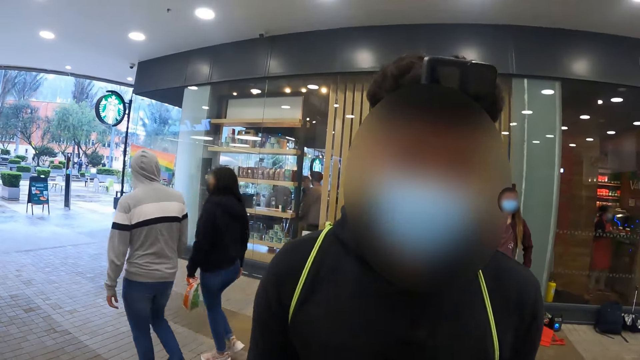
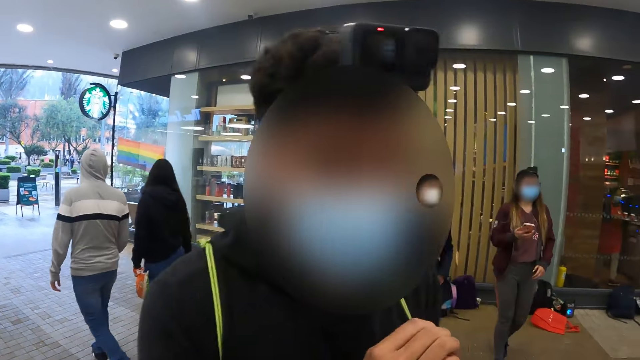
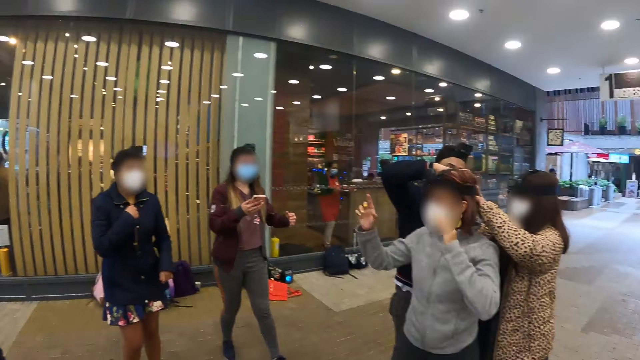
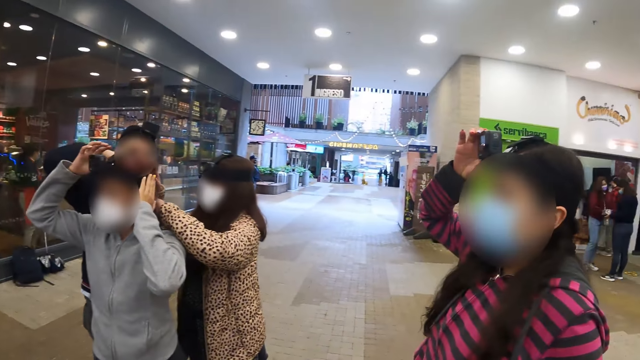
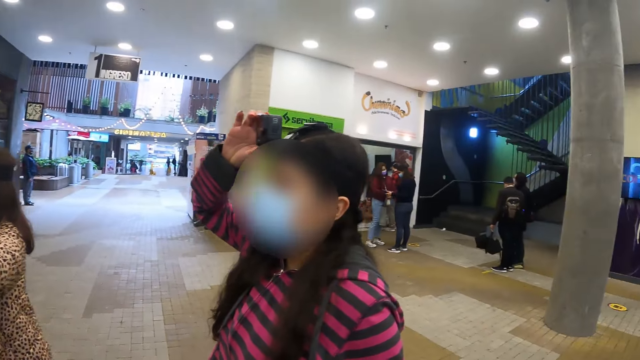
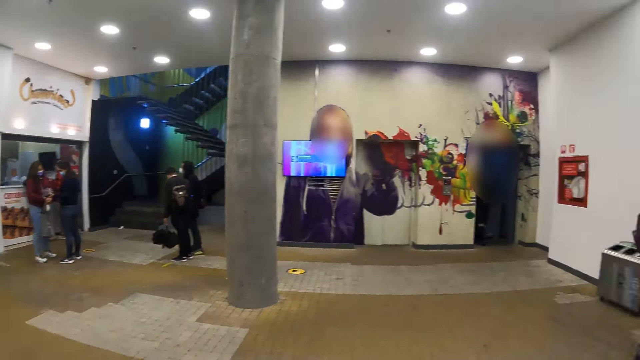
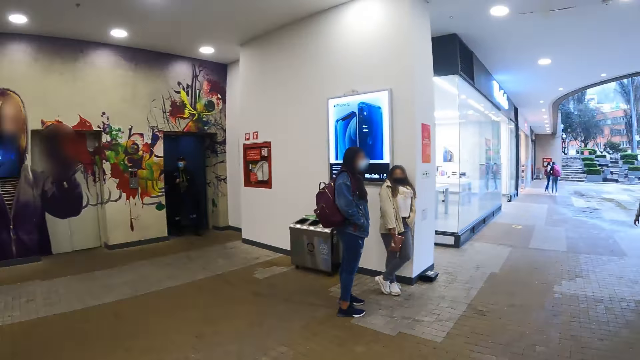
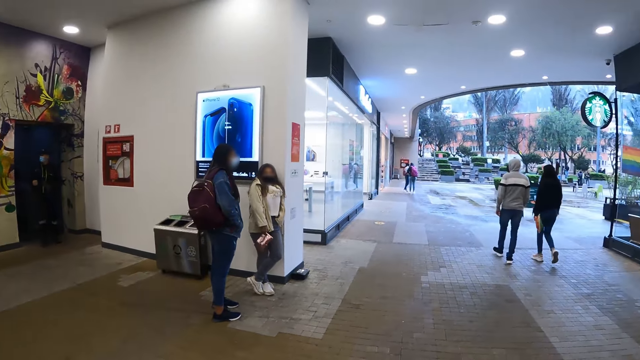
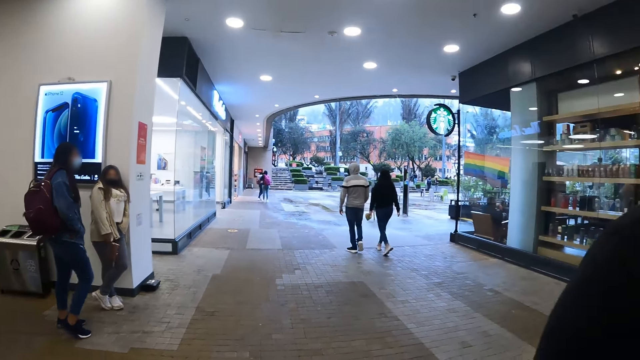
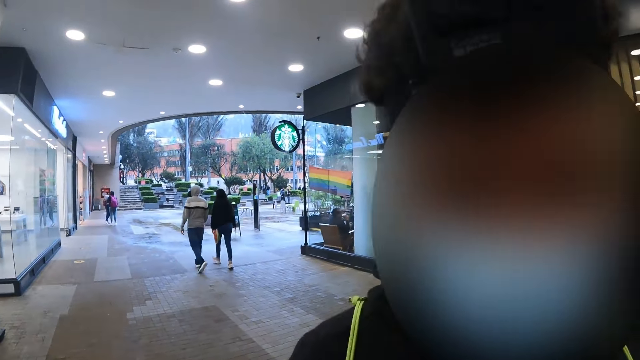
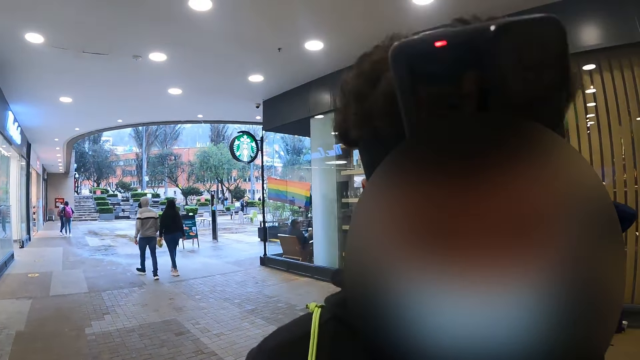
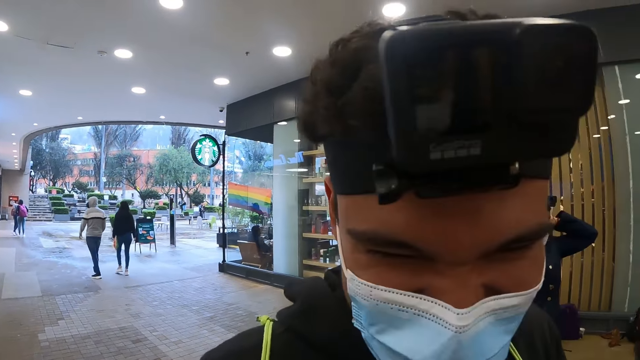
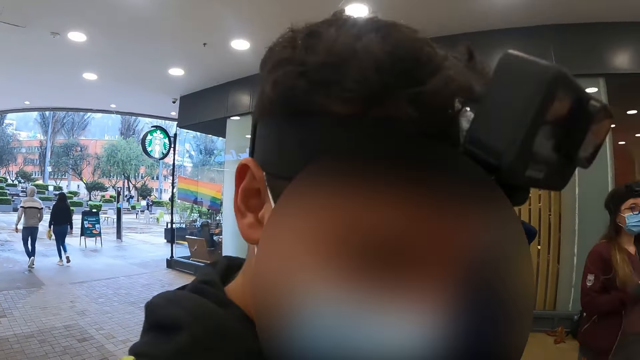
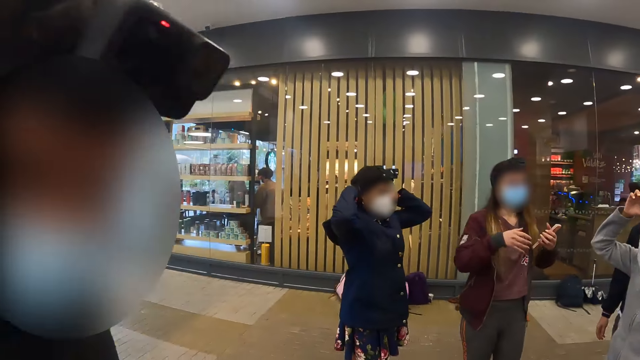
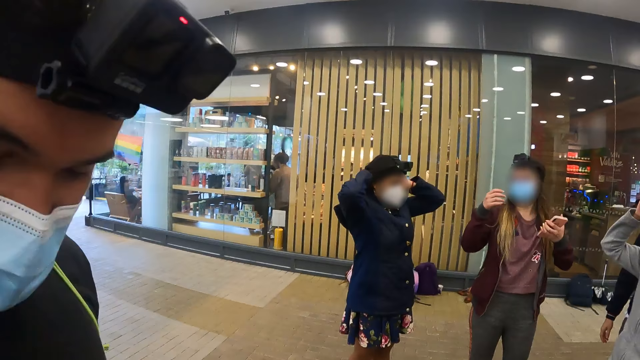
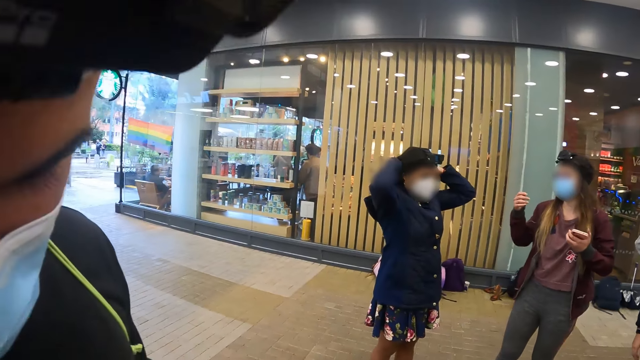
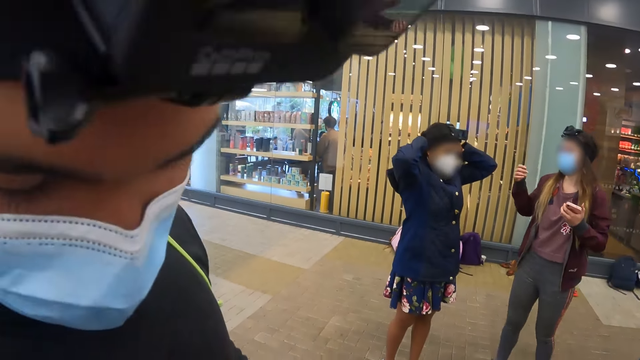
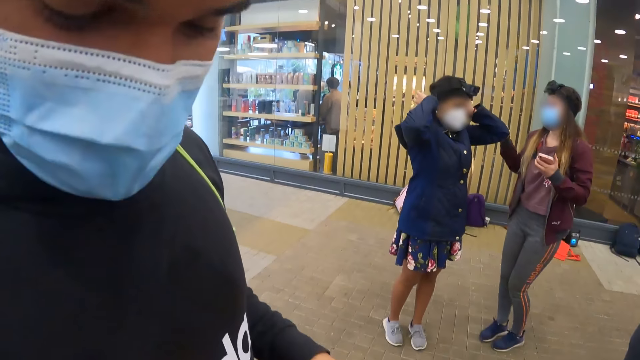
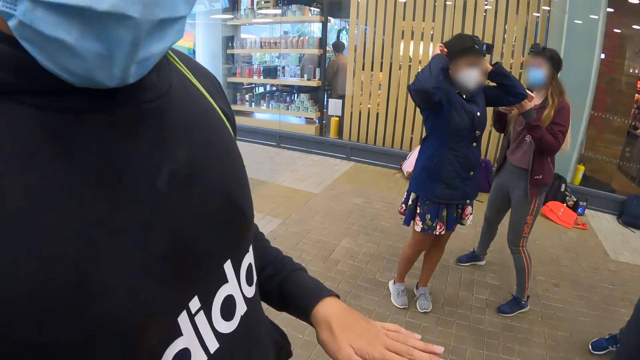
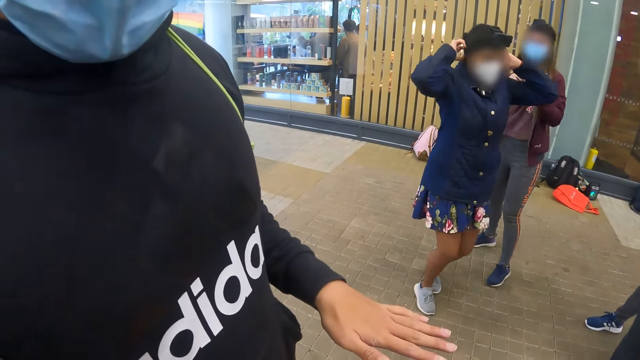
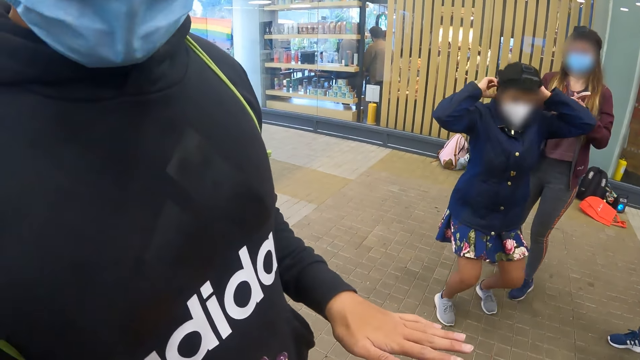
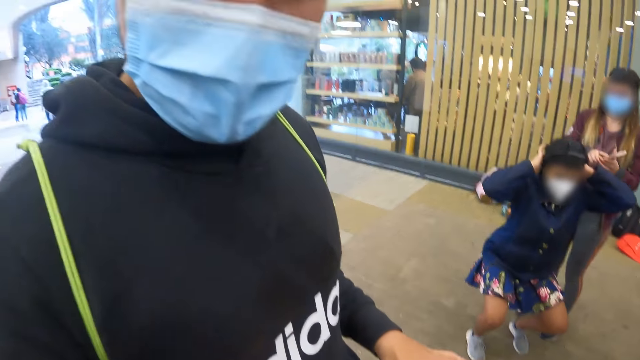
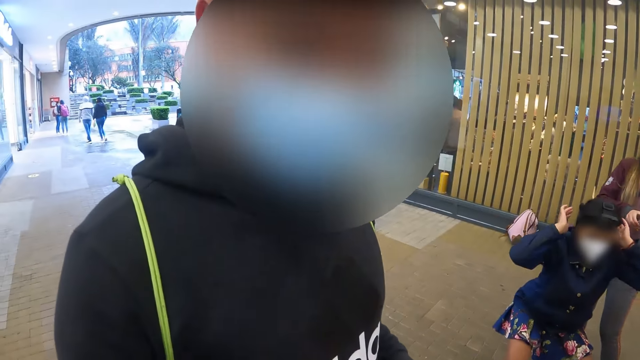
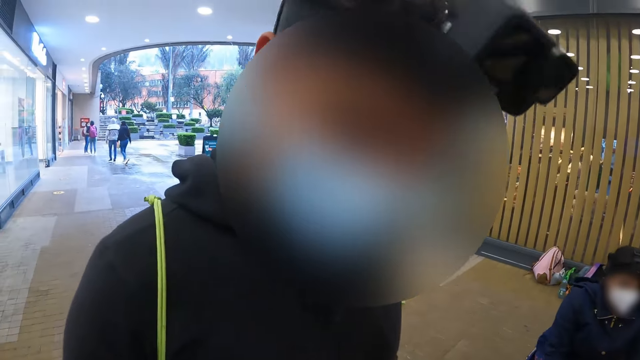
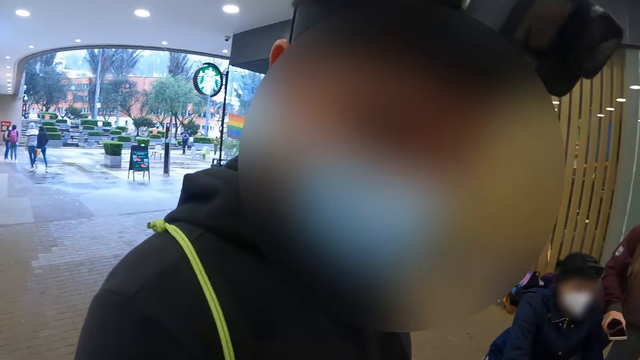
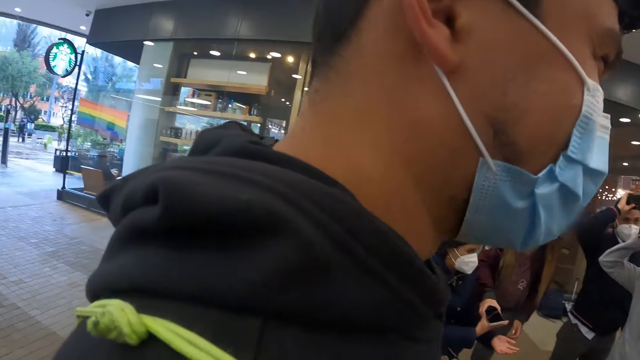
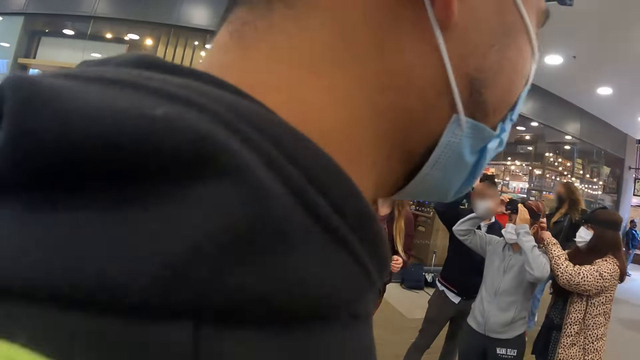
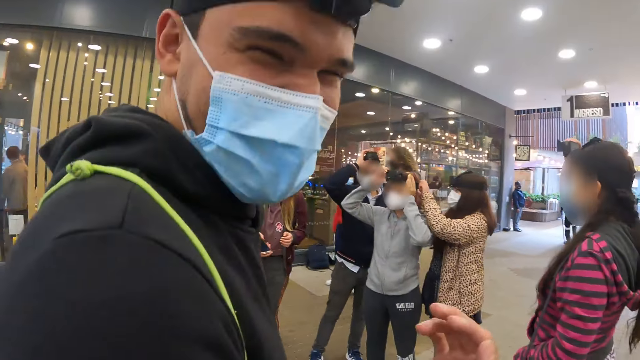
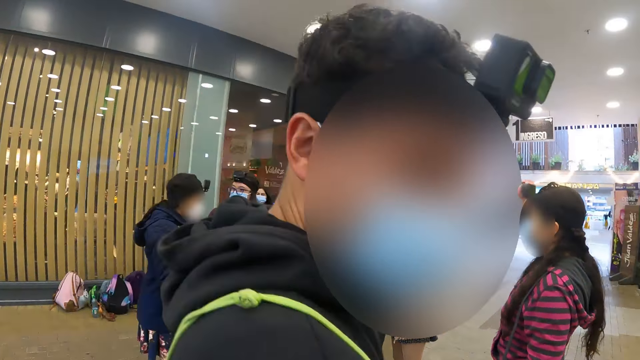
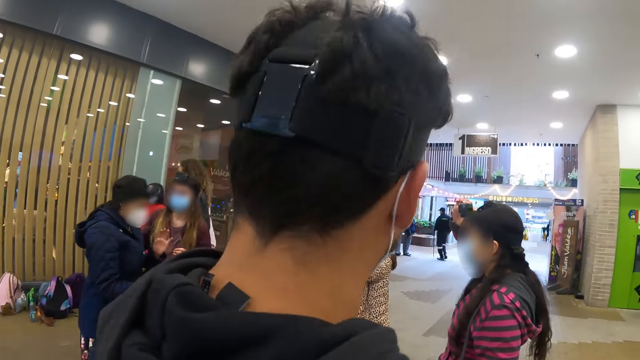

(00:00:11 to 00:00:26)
The camera wearer looks around. They interact with a man. They talk to the man. They look at the man's nails. They interact with the man.

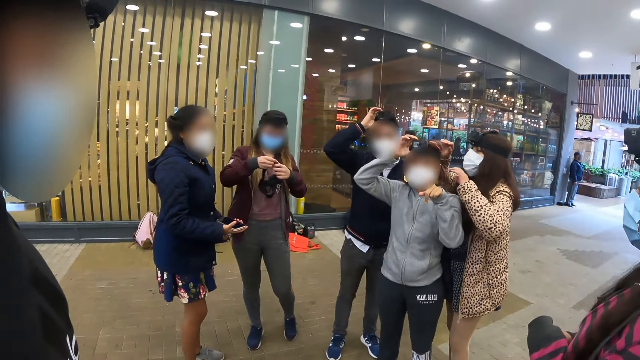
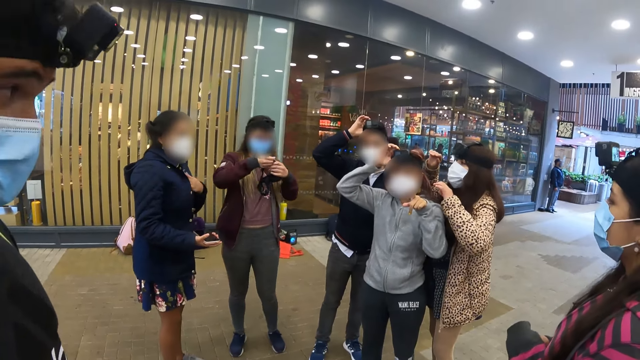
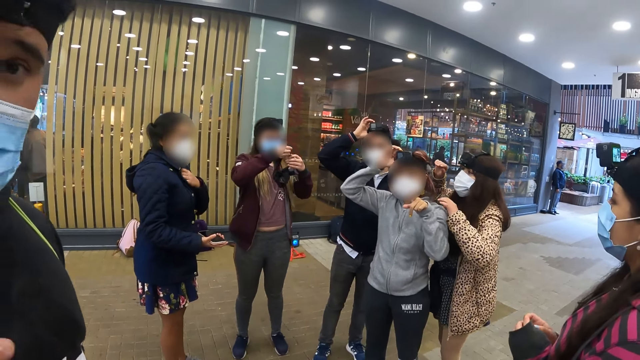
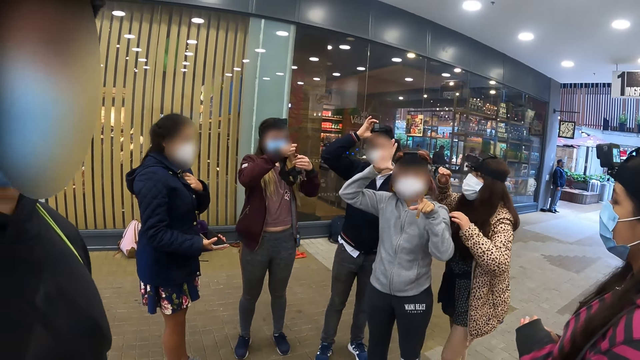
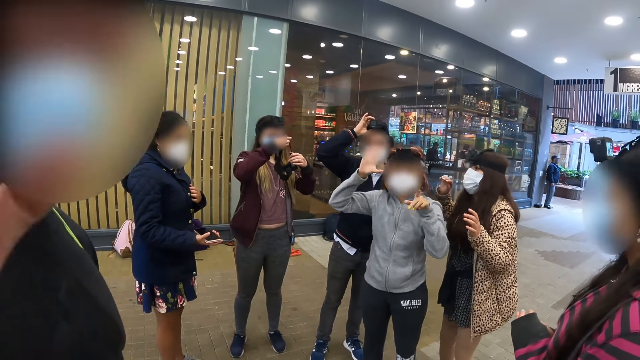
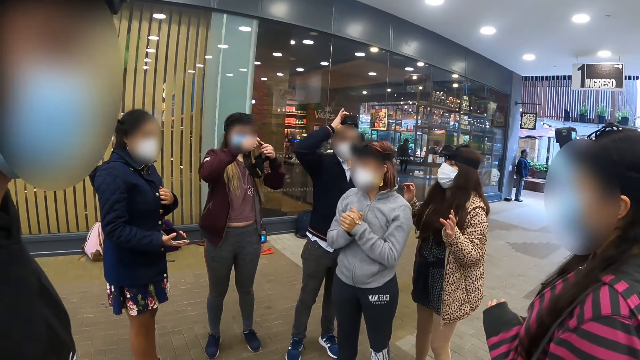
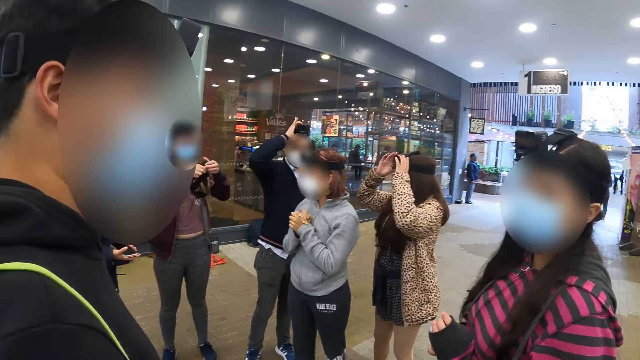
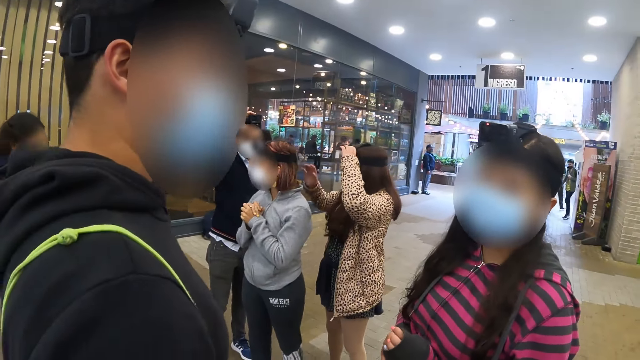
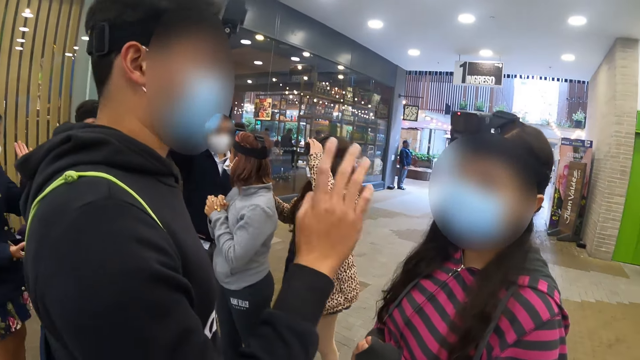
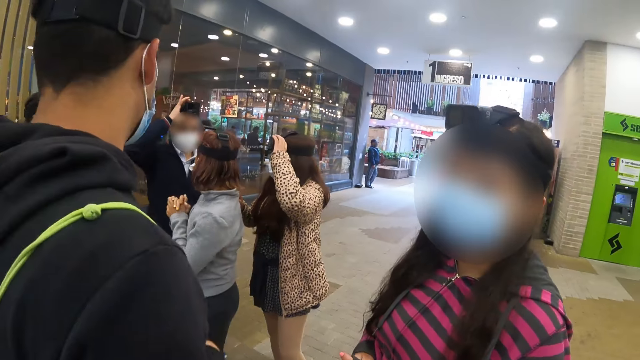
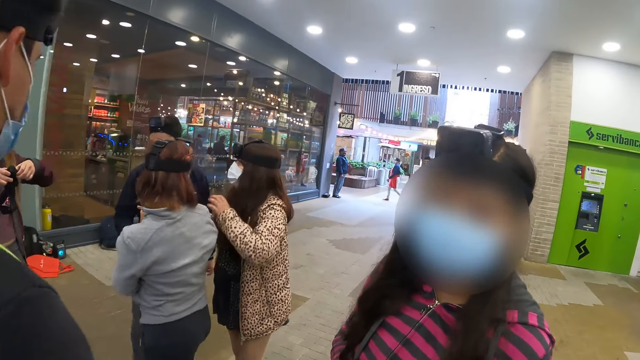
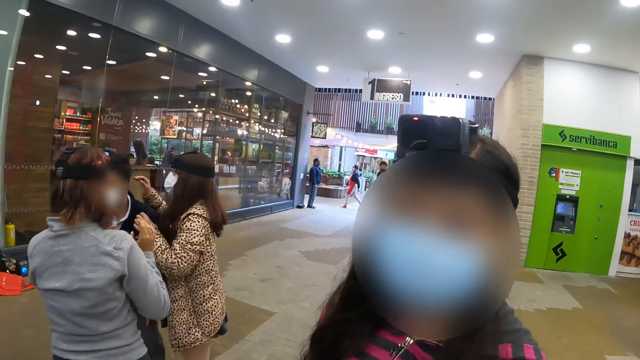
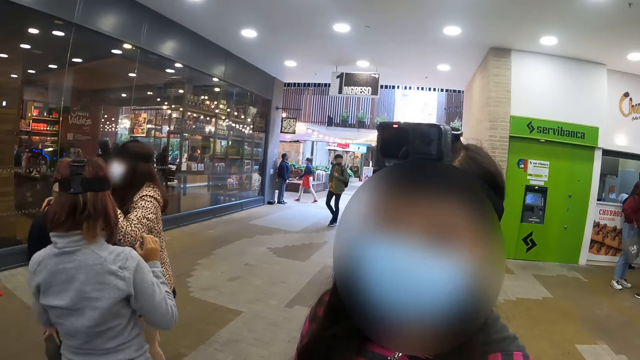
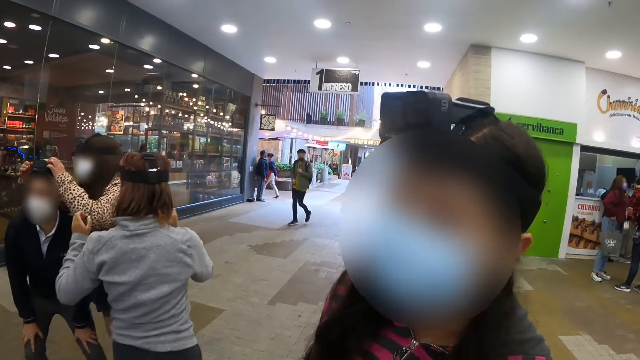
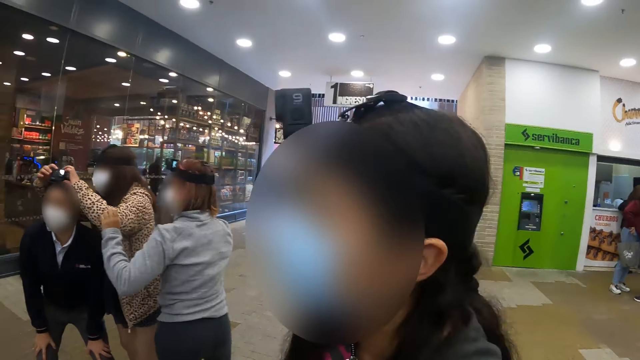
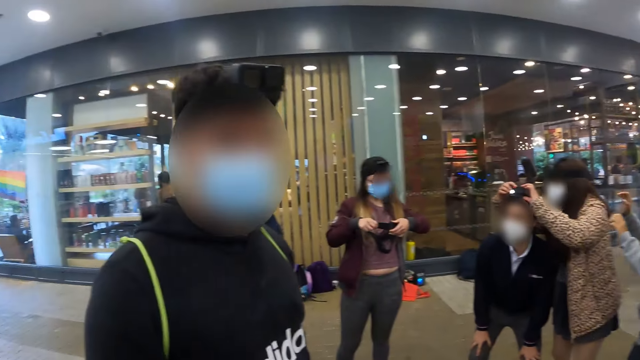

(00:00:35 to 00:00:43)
The camera wearer looks at a woman. They talk to the woman.
